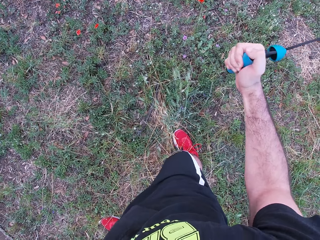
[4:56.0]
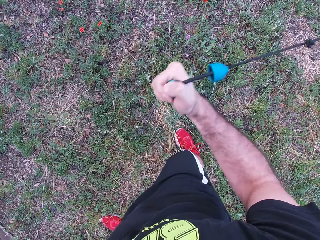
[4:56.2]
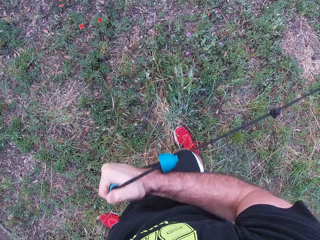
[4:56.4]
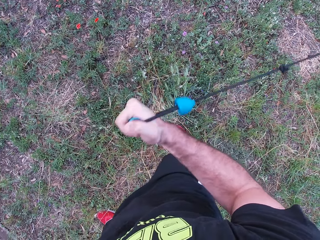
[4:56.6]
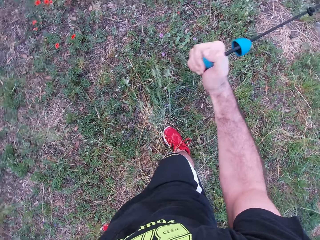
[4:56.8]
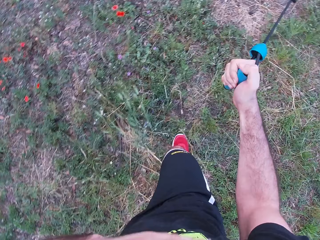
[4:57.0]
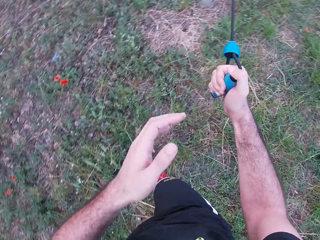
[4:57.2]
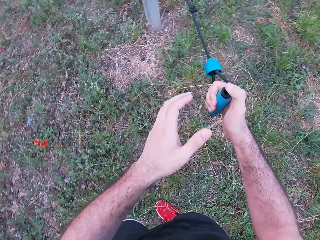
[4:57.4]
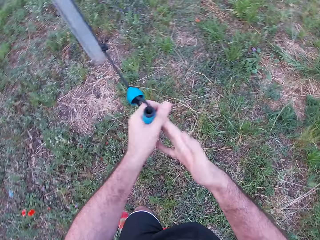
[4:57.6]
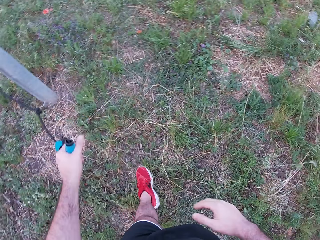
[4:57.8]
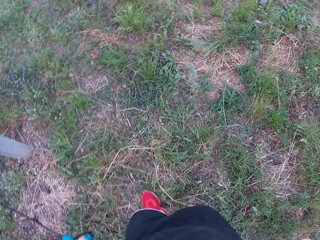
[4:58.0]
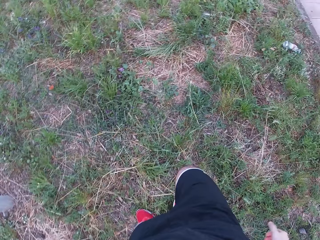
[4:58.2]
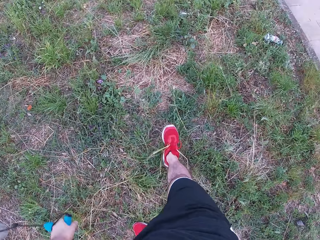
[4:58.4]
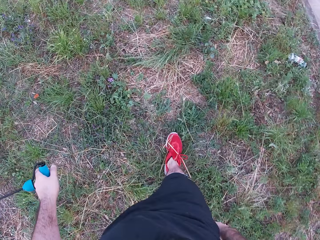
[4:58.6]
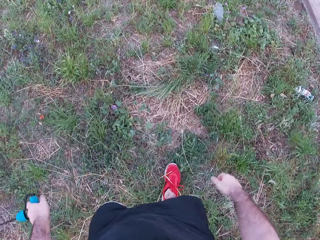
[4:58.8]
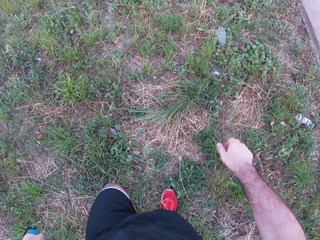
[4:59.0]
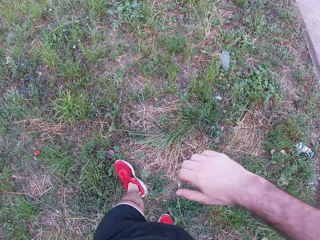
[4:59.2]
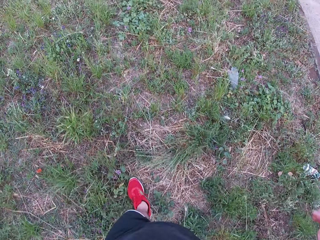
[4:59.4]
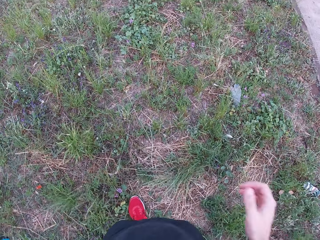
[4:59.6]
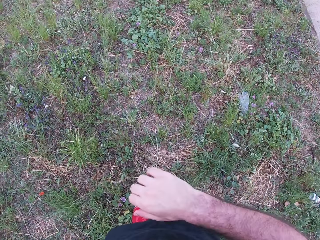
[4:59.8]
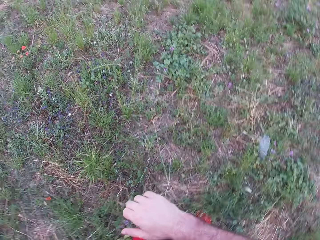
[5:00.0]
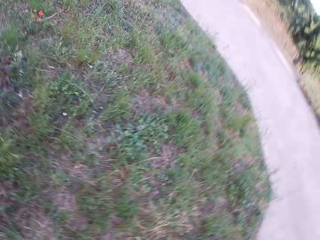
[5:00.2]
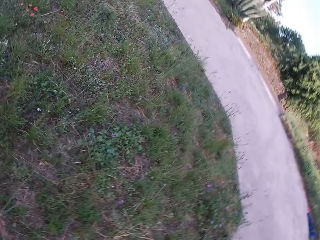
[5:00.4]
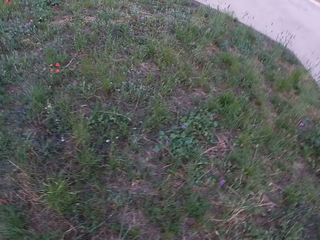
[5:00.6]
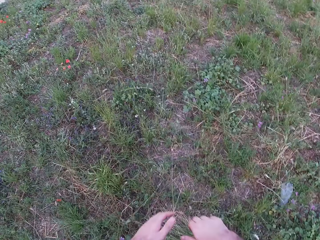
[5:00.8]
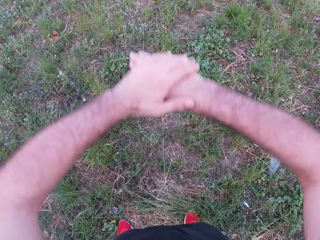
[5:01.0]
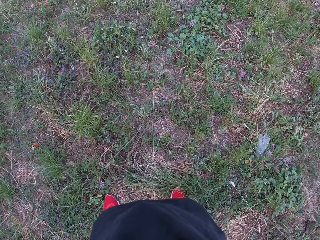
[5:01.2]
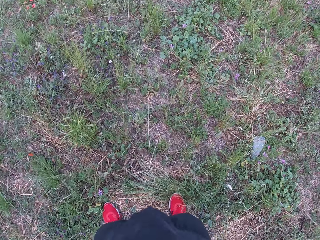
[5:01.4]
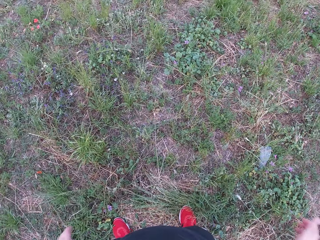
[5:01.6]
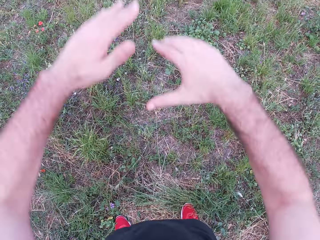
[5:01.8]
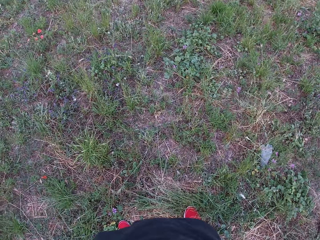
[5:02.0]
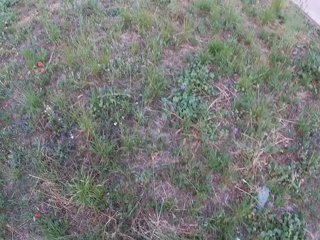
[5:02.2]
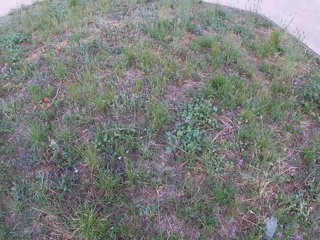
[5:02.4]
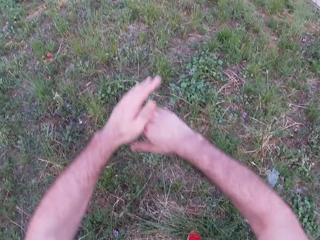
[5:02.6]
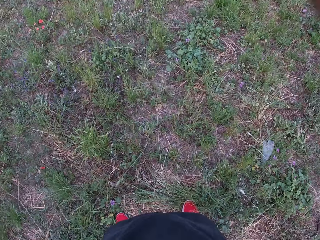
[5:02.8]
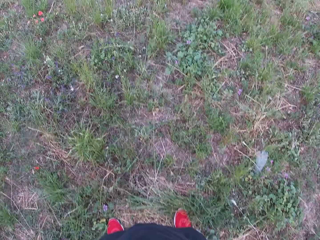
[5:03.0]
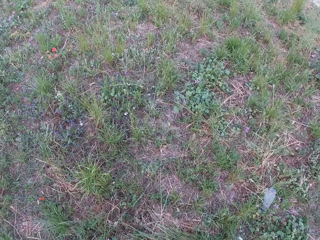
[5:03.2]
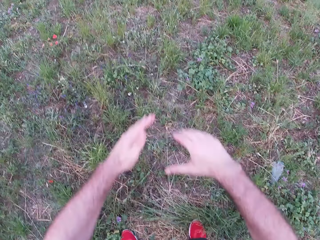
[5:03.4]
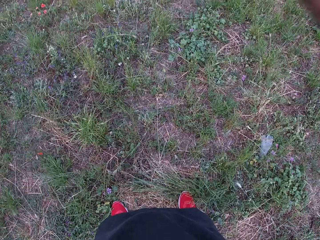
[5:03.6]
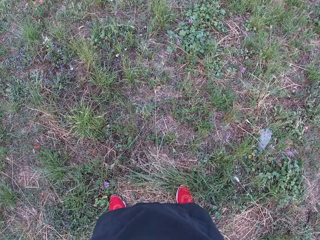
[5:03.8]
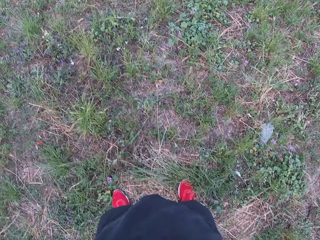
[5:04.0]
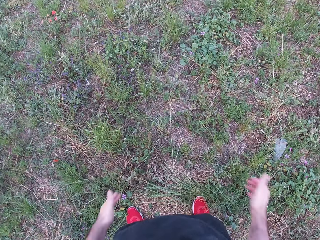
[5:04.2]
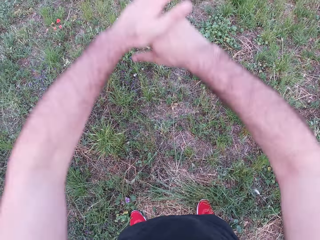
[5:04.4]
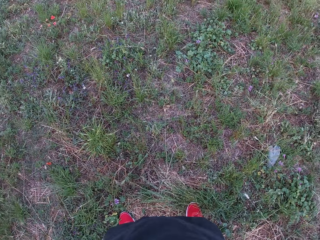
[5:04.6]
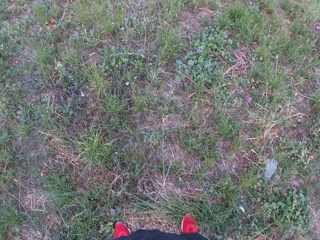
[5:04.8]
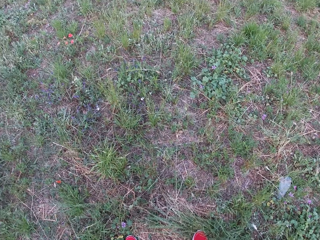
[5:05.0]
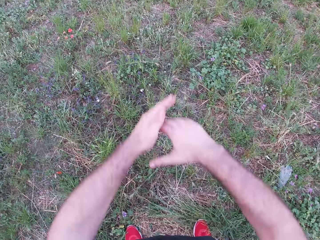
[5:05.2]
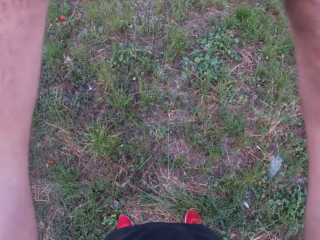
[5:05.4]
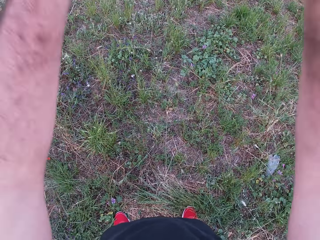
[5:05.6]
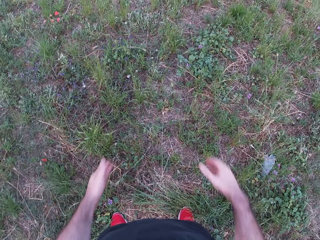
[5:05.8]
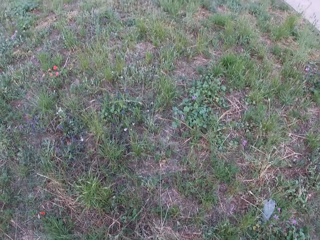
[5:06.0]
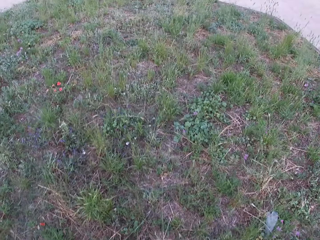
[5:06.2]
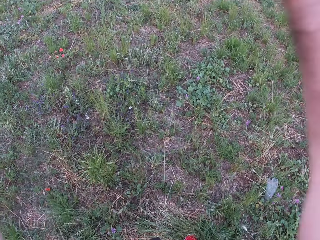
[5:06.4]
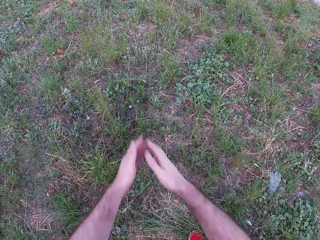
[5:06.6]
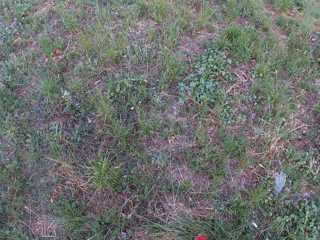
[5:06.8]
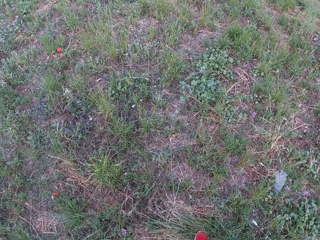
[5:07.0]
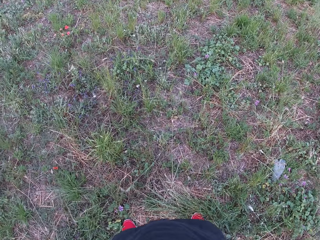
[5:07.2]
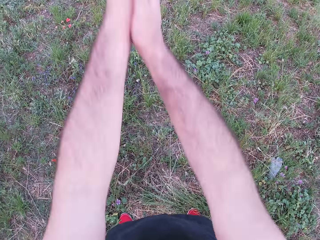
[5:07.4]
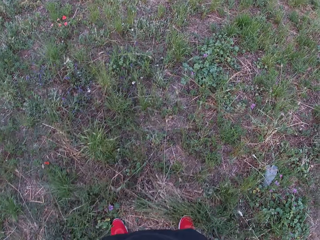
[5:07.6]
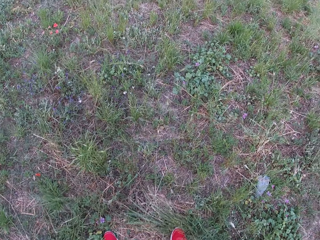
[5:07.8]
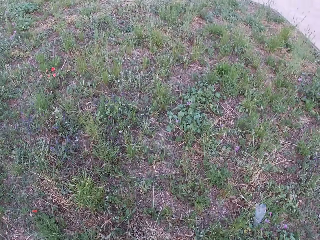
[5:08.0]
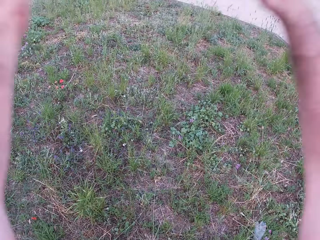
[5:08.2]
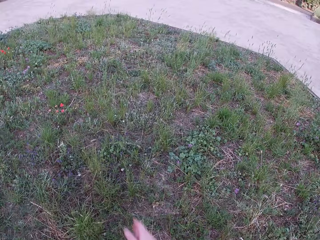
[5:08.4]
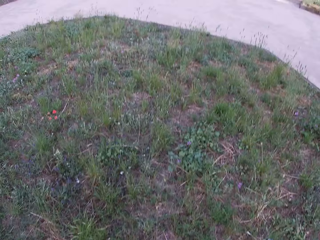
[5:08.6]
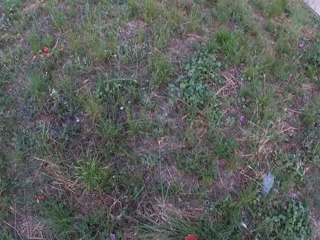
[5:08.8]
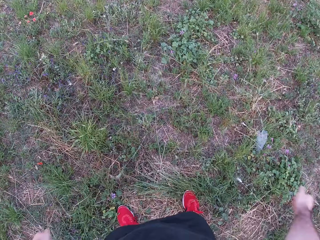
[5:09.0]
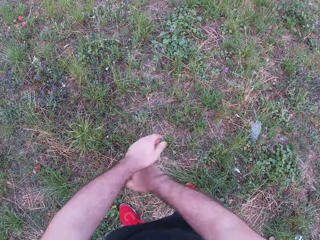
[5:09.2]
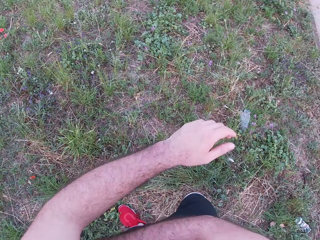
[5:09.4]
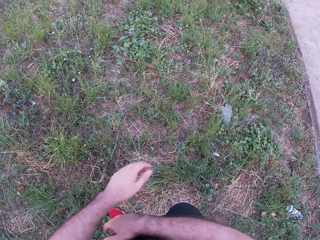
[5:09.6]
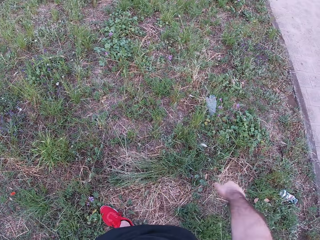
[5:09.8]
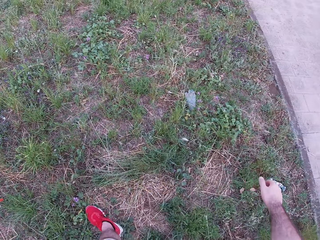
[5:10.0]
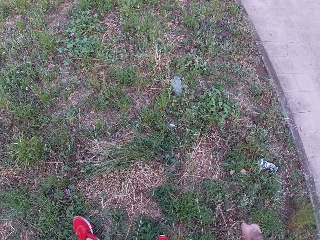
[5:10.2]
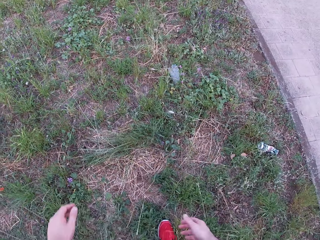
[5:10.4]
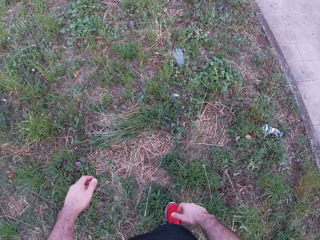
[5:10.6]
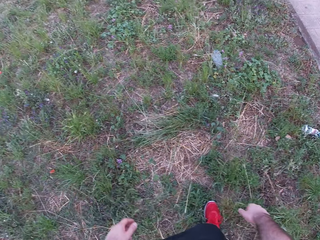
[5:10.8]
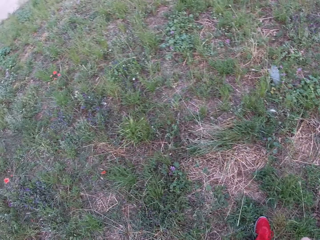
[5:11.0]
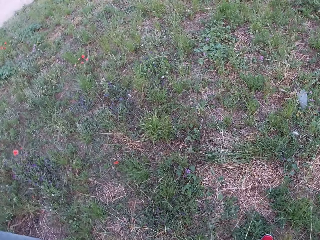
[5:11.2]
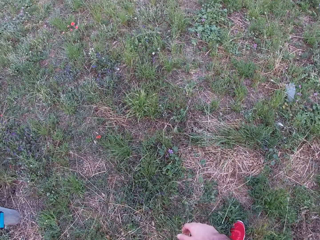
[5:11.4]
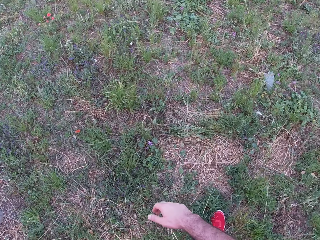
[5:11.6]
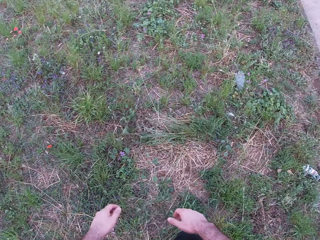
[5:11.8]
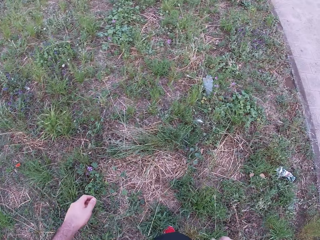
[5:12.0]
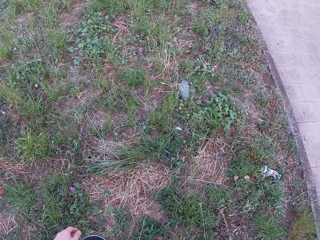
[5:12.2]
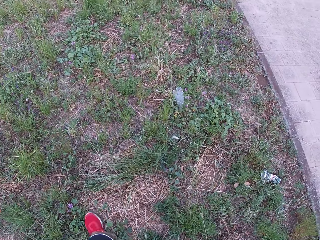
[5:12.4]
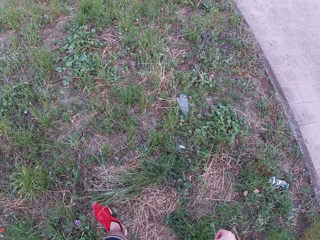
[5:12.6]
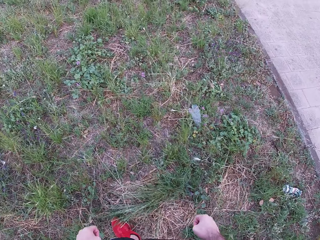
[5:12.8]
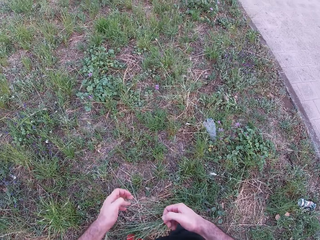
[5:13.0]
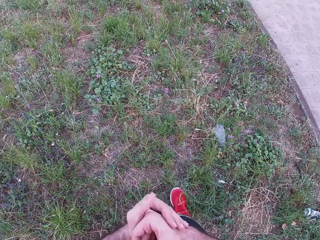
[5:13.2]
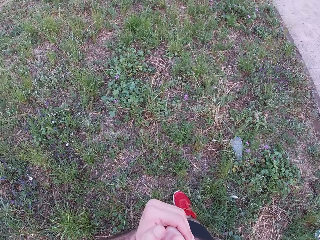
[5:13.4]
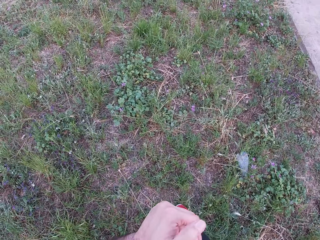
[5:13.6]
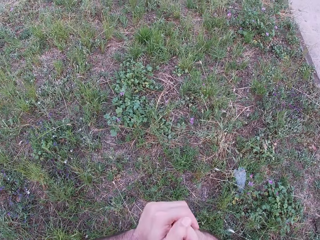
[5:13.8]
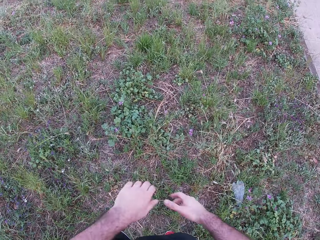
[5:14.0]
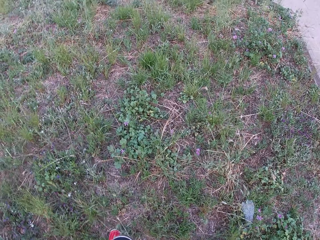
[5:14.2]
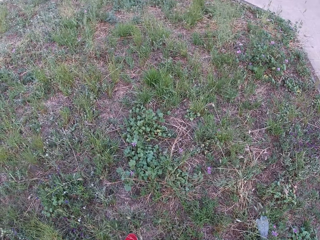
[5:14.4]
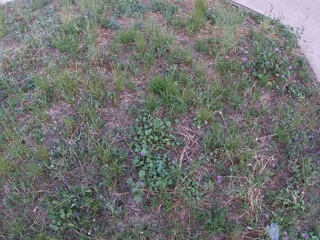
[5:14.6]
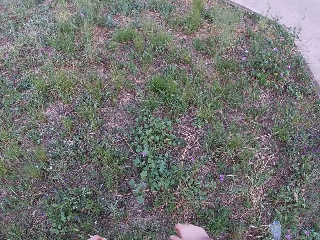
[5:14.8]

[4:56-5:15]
The camera wearer pulls the rope forwards. He releases the rope backwards. He pulls the rope forwards. He lifts the left hand. He passes the rope from the right hand to the left hand. He holds the rope with his left hand. He makes a step. He lifts the right hand. He moves the right hand. He looks around. He lifts both hands. He looks at the ground. He lifts both hands. He moves both hands. He looks at the ground. He lifts both hands. He looks at the ground. He lifts both hands. He looks at the ground. He lifts both hands. He moves both hands. He looks at the ground. He swings both hands. He looks at the ground. He lowers his hands. He swings both hands. He looks at the ground. He swings both hands. He shakes both hands. He makes a step. He looks around. He walks around. He holds both hands together. He walks around and drops both hands.

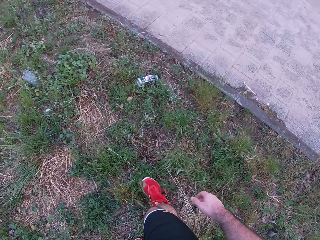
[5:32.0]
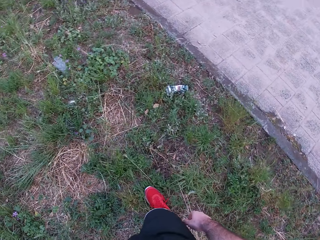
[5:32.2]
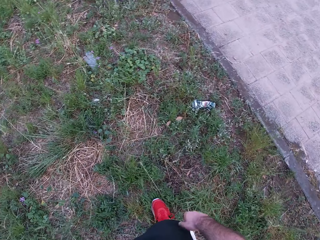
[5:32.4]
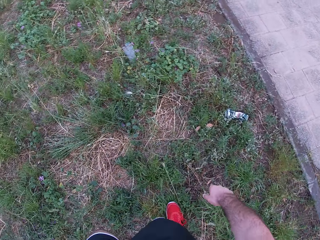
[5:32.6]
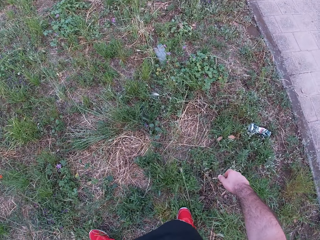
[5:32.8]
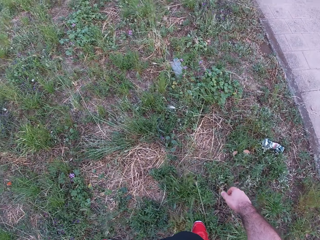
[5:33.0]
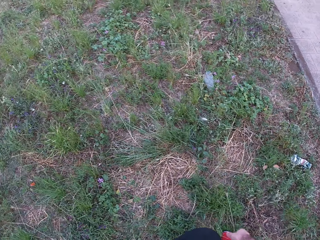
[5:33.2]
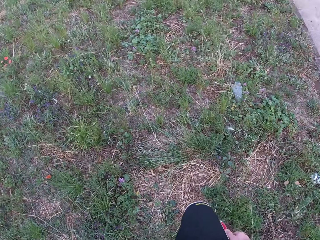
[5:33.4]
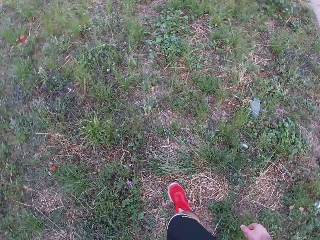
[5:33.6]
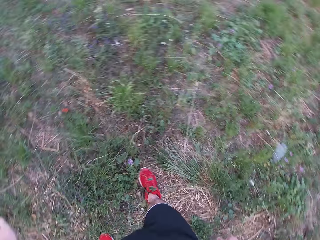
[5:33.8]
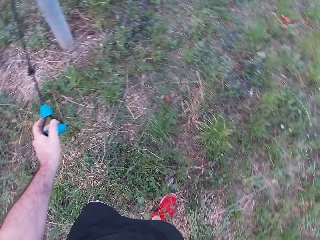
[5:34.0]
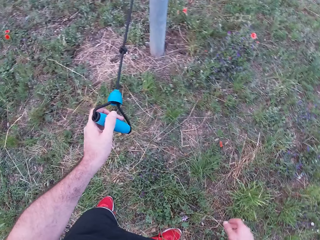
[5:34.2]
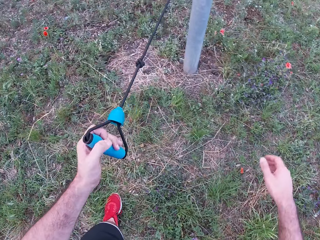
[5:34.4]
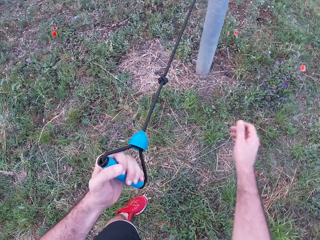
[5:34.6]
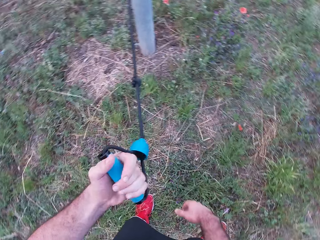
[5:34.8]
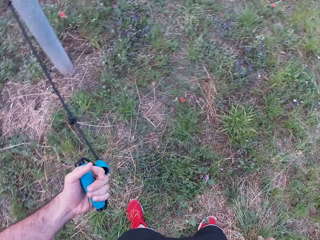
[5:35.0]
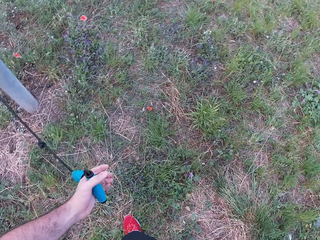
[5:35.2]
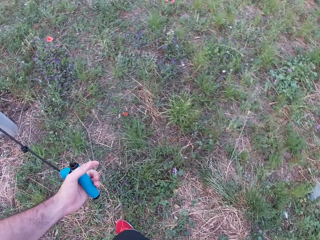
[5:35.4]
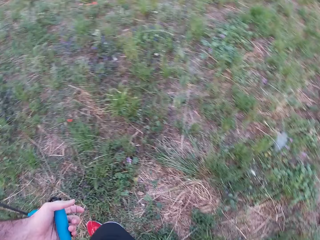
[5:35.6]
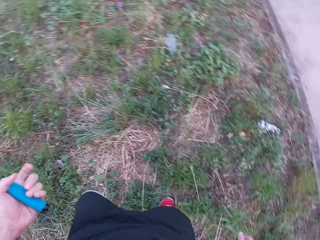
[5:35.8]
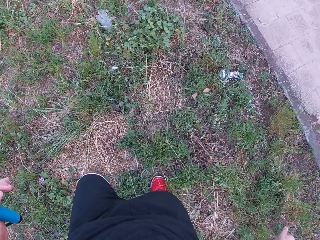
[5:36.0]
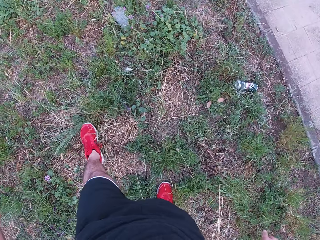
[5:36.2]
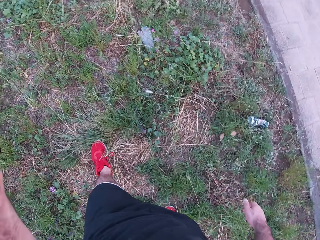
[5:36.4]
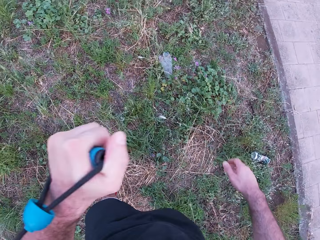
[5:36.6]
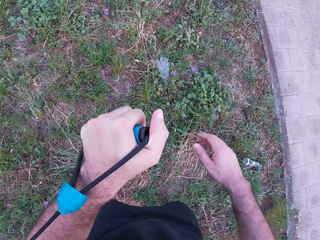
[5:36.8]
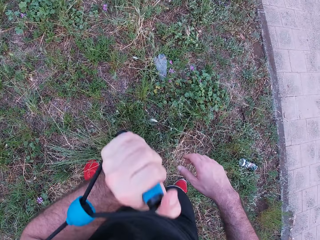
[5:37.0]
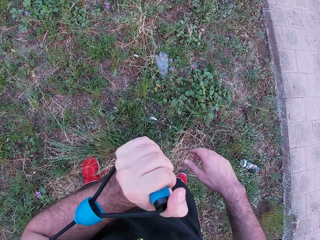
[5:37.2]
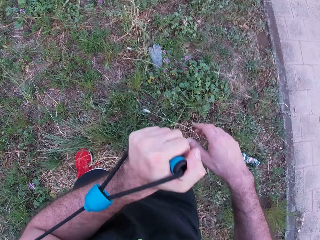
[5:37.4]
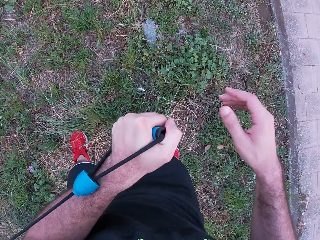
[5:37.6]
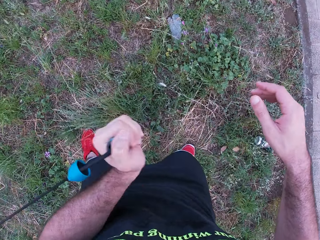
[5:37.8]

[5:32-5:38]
The camera wearer looks around. They walk around. They lift the right hand. They hold onto the rope. They pull the rope with the left hand. They make a step. They pull the rope forwards with the left hand.
